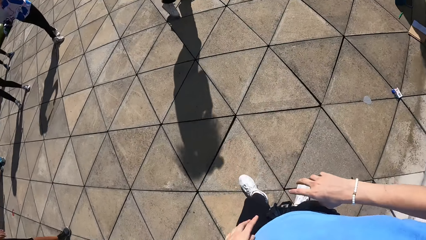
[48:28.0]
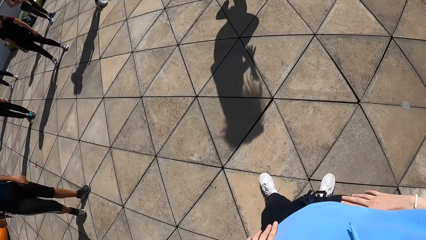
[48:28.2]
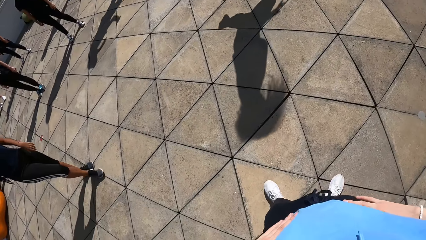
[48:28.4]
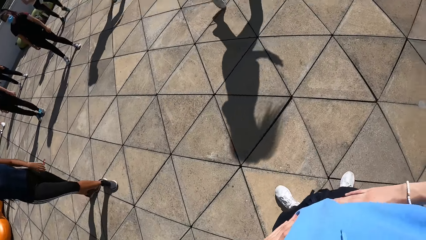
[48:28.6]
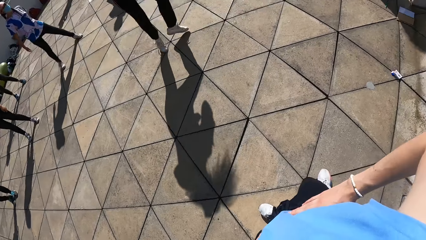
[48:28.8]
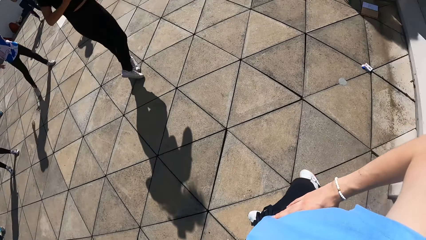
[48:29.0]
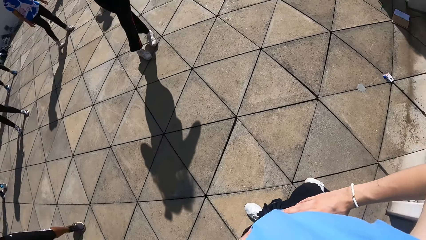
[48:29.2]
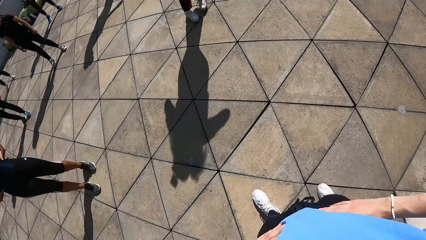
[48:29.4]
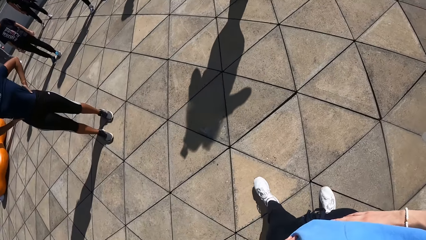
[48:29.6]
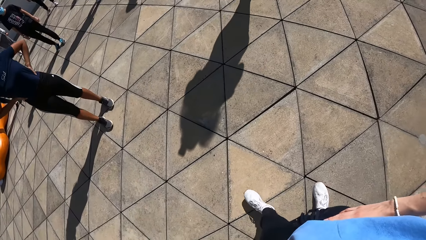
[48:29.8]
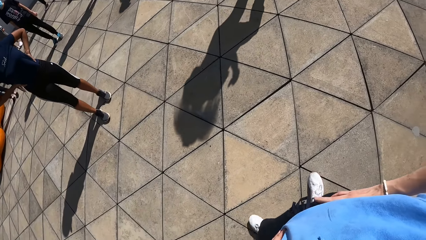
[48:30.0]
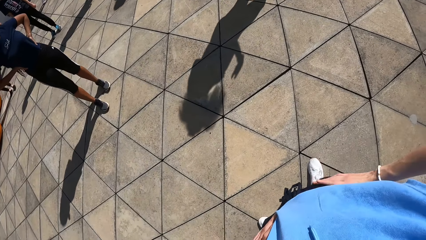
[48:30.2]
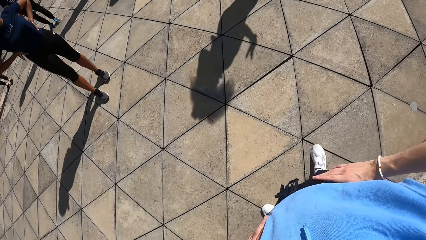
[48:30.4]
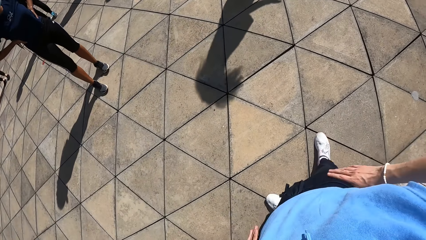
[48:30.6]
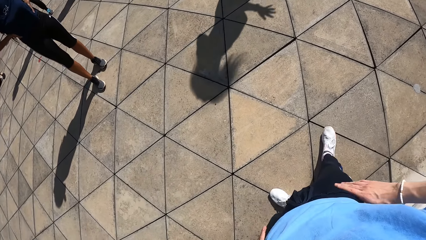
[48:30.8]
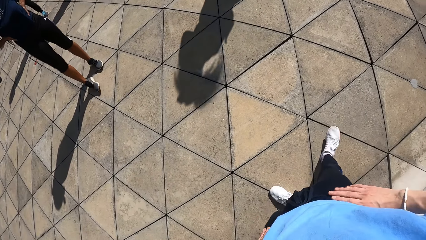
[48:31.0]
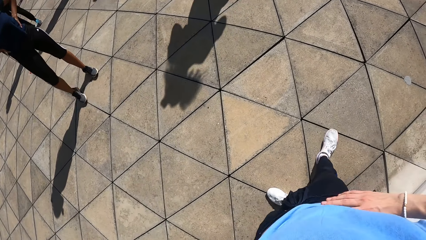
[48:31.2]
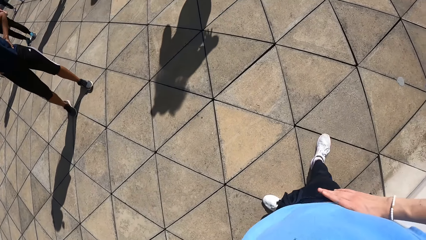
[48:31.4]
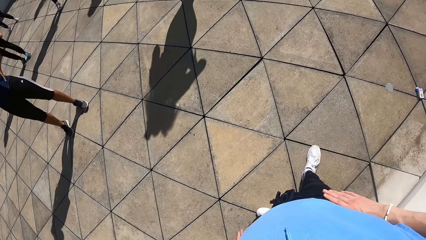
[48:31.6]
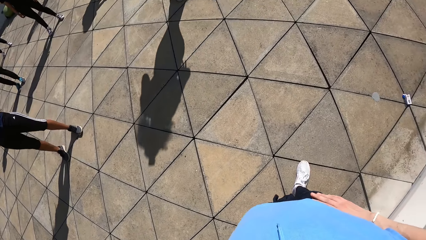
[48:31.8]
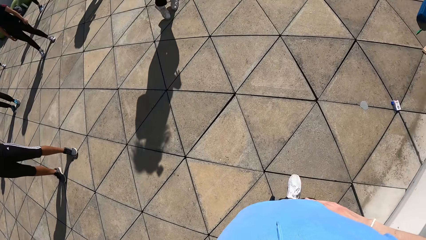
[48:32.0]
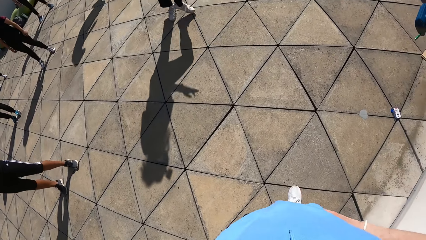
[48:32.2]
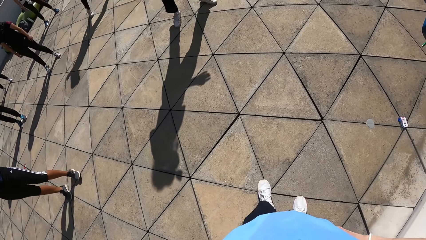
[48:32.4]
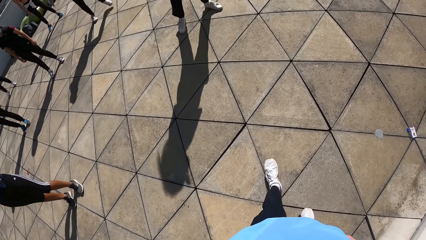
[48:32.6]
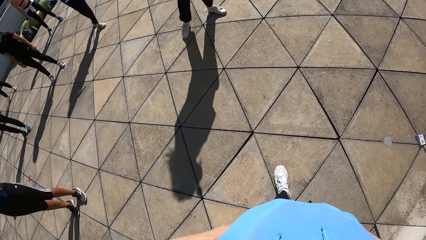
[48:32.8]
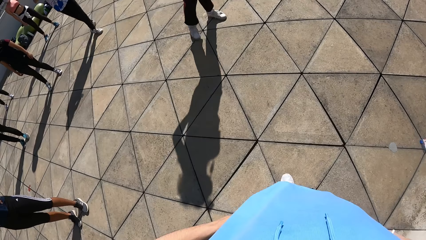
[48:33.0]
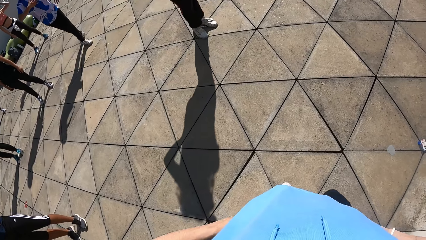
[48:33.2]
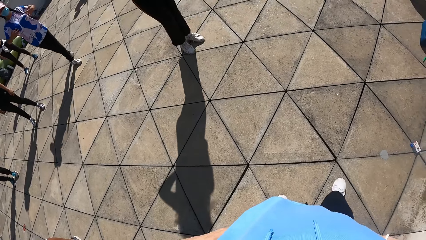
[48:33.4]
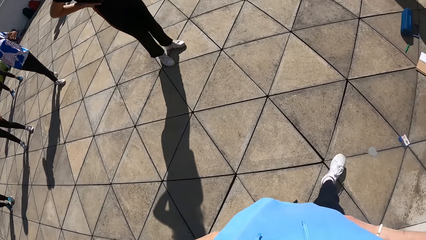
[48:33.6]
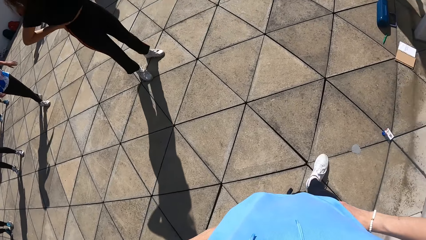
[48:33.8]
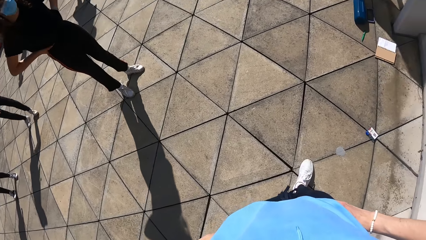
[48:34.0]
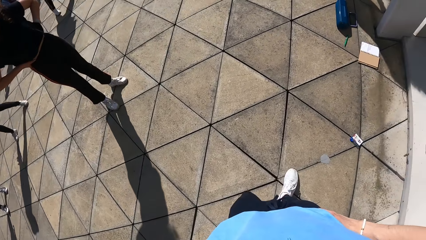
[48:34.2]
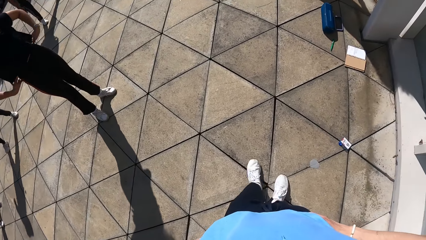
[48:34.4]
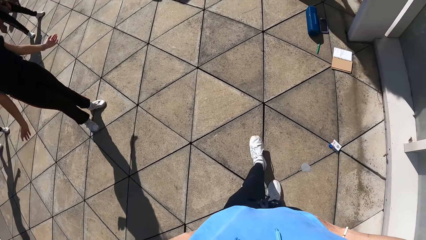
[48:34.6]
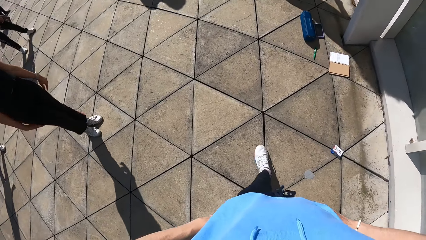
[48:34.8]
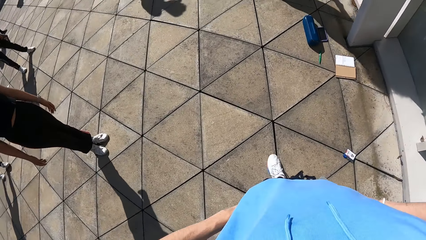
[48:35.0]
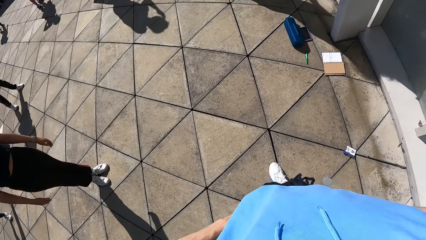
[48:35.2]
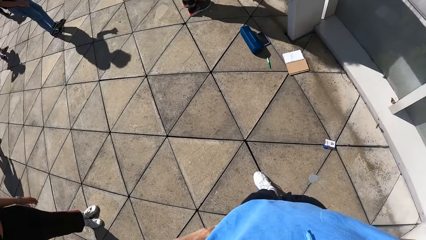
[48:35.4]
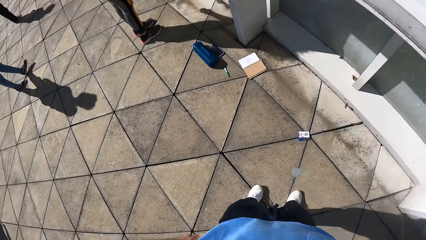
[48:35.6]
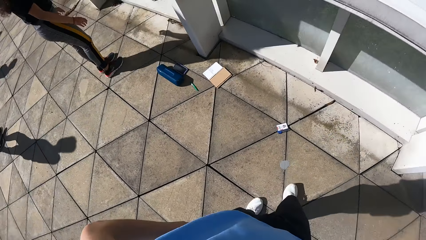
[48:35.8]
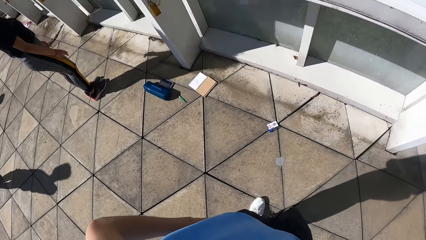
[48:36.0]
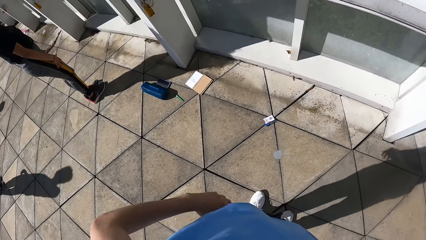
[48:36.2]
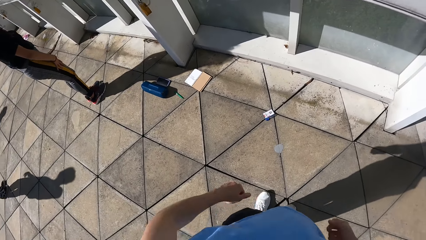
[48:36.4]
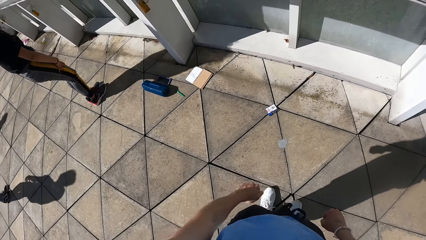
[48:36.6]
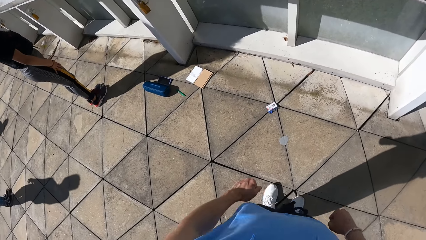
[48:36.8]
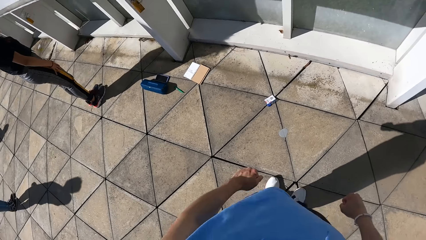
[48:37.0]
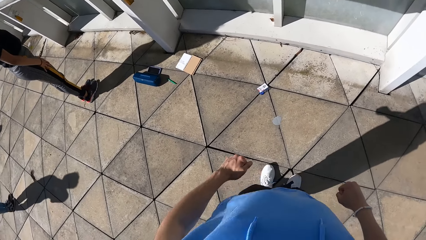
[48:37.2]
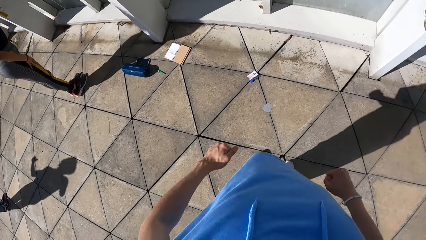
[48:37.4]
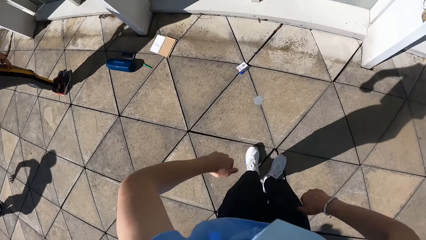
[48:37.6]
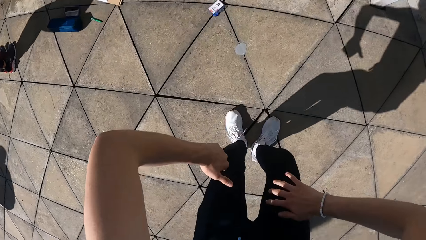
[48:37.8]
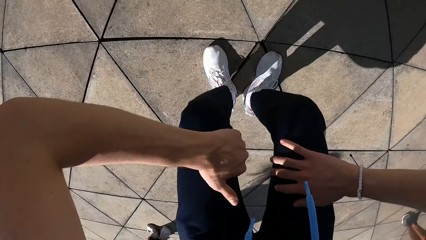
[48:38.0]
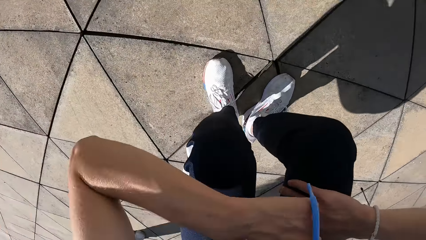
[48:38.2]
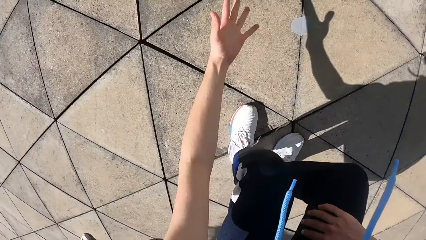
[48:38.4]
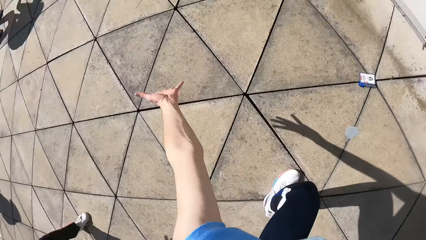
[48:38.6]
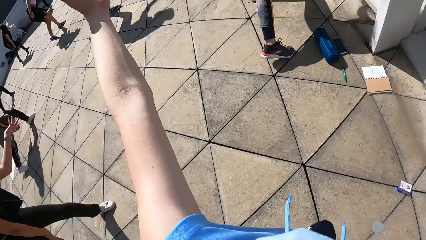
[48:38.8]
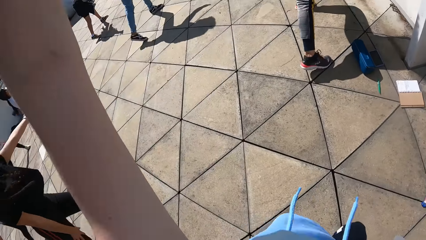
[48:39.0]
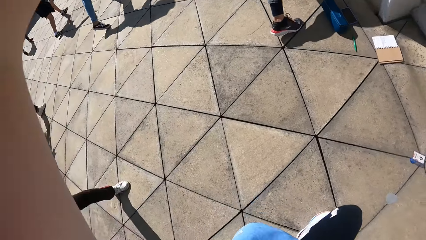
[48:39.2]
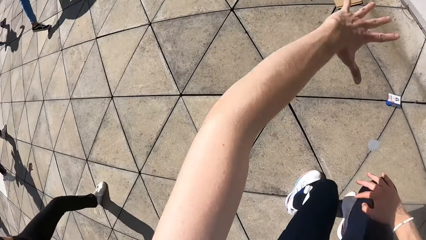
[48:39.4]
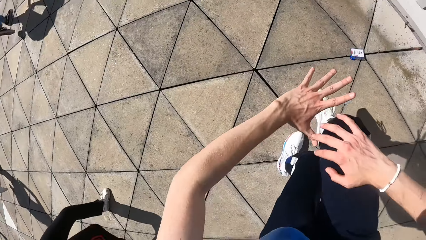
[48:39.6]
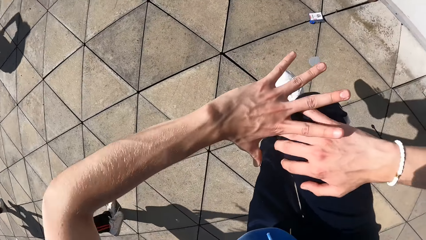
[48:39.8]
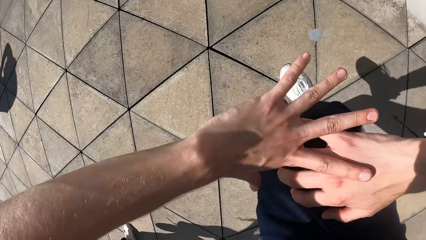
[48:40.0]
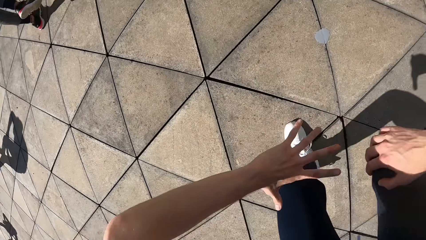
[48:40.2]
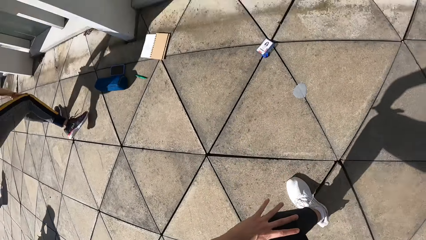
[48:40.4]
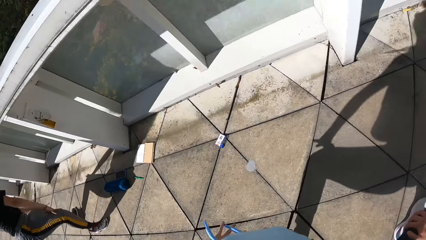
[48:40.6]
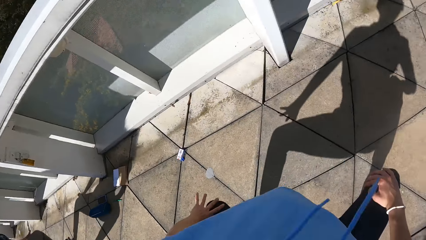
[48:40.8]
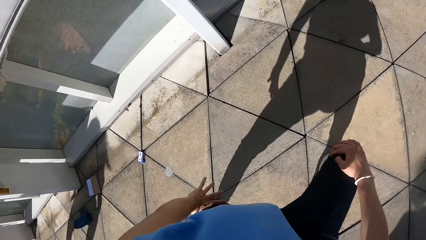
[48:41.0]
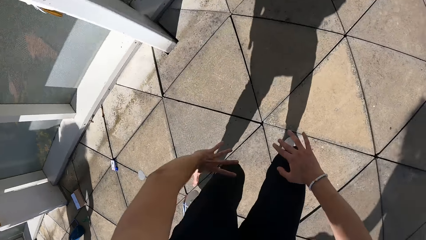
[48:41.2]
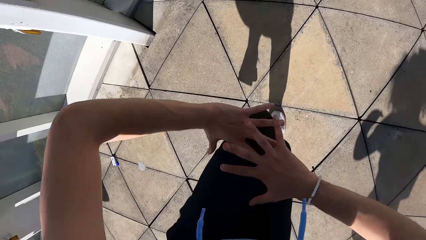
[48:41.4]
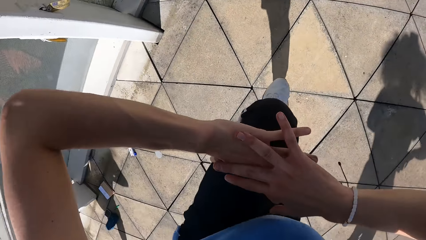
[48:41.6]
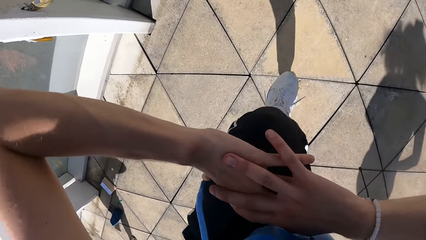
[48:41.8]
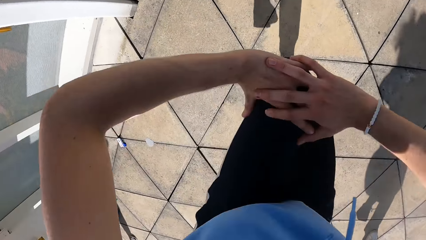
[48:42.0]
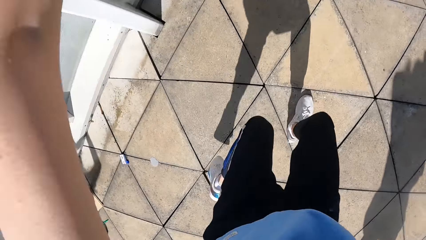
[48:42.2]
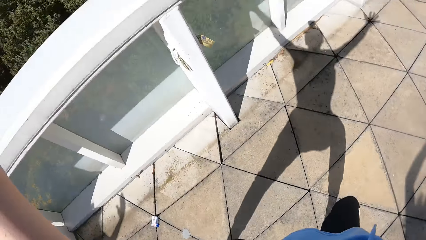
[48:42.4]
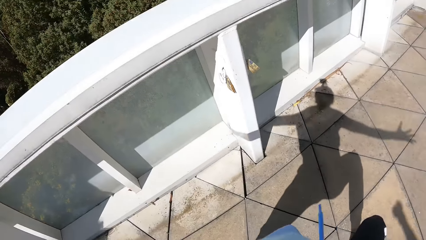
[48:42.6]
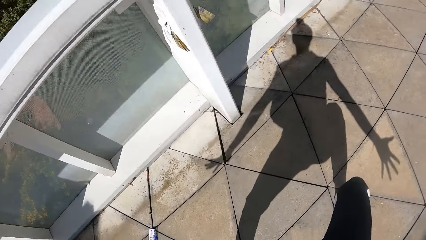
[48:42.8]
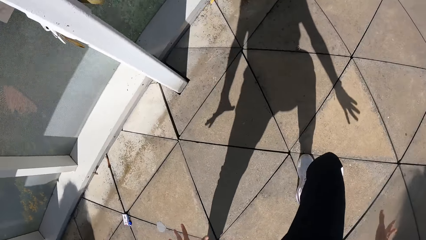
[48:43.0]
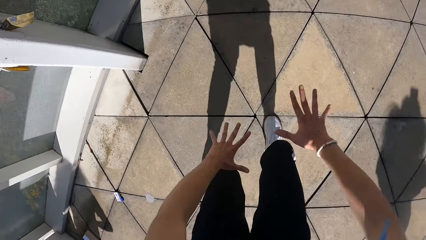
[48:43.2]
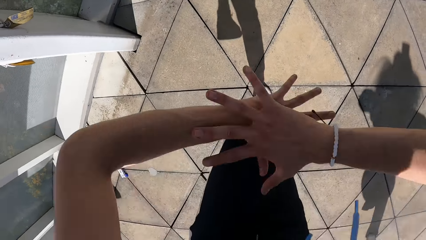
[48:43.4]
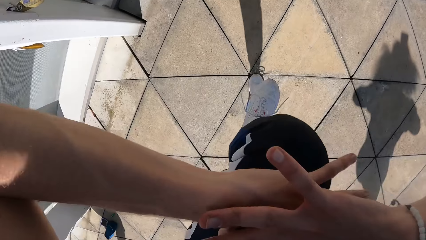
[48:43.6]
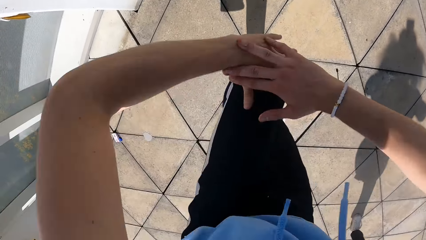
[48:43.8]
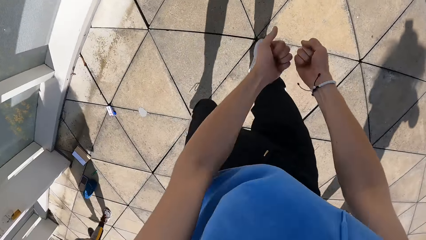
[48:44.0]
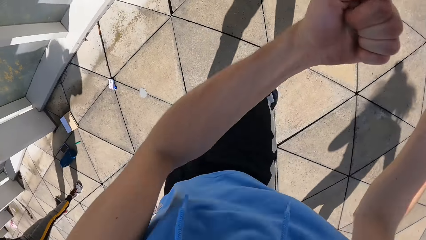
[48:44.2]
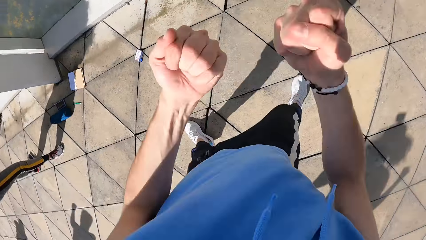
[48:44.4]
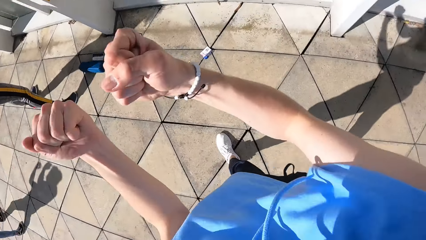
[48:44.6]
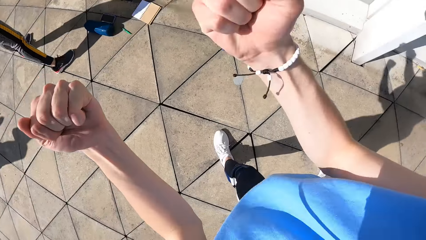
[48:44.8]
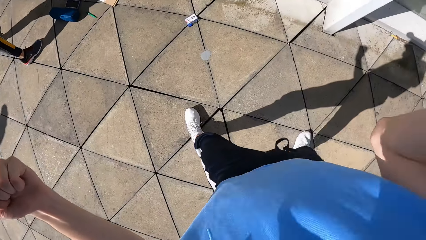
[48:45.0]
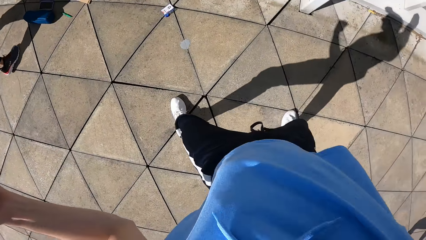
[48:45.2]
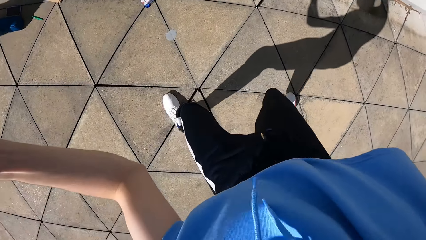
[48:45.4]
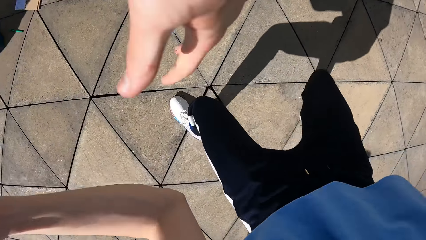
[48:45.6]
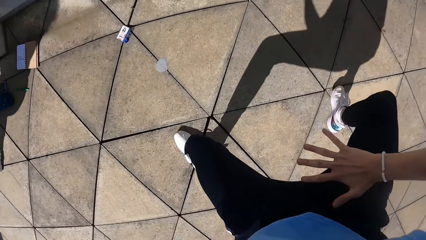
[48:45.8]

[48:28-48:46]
The camera wearer looks around. He places both hands on his waist. He holds the waist with both hands. He looks around. He walks around. He removes both hands from his waist. He looks around. He dances with the group of people. He shakes the body. He stretches the left hand. He holds the right knee with the right hand. He holds both knees with both hands. He lifts the left hand. He places both hands on the left knee. He stretches the hands. He lifts the left leg. He places both hands on the left knee. He folds the fingers.
